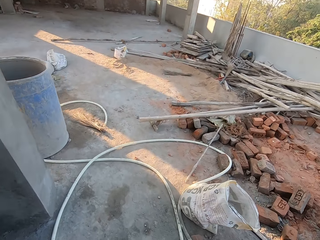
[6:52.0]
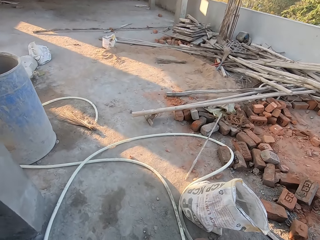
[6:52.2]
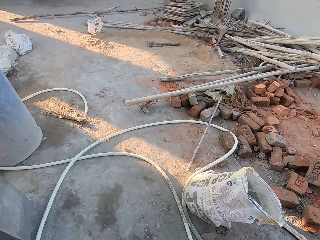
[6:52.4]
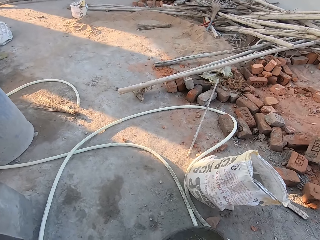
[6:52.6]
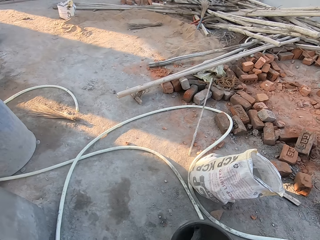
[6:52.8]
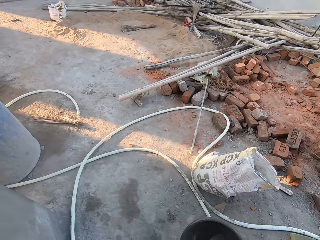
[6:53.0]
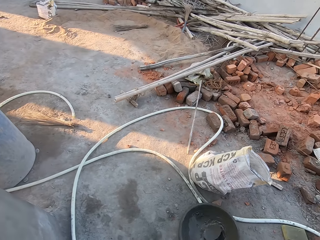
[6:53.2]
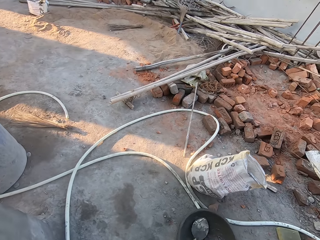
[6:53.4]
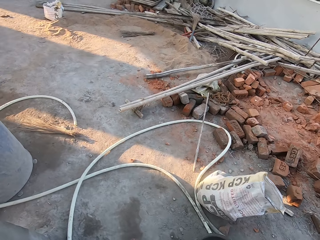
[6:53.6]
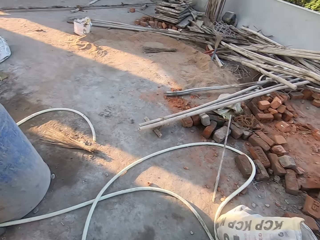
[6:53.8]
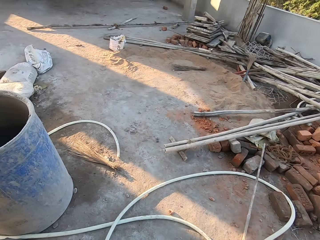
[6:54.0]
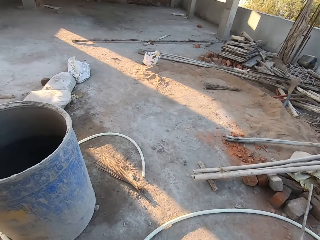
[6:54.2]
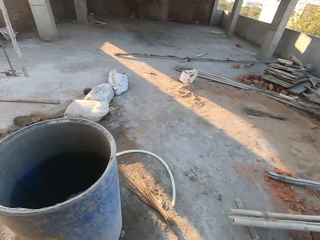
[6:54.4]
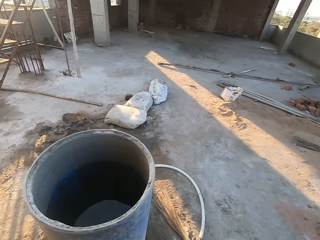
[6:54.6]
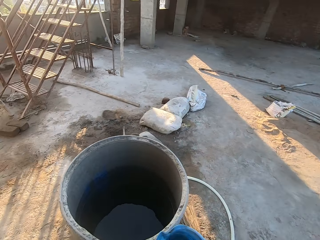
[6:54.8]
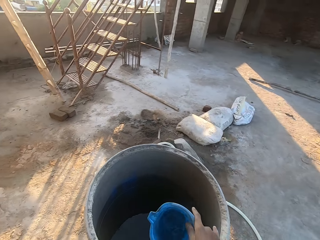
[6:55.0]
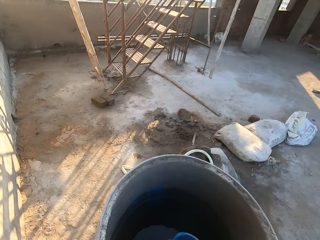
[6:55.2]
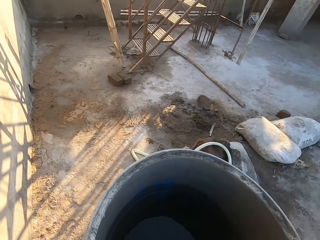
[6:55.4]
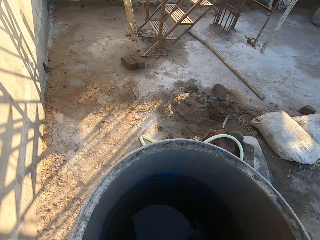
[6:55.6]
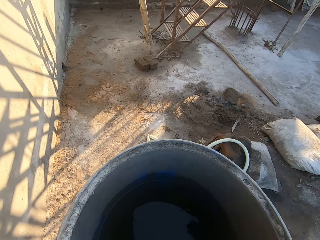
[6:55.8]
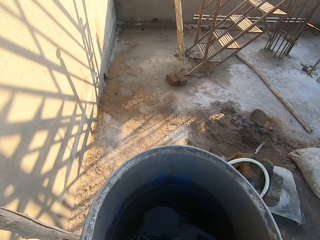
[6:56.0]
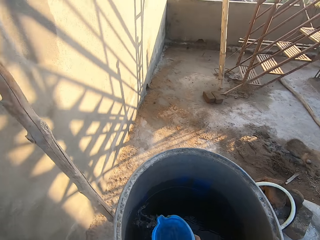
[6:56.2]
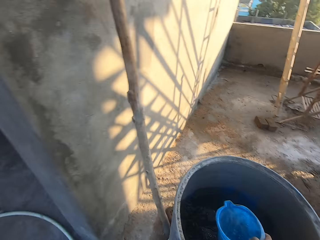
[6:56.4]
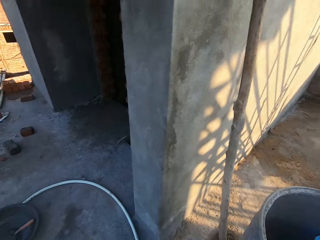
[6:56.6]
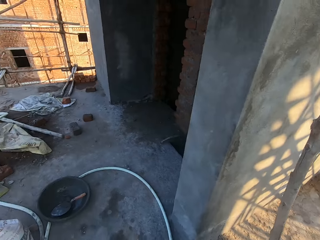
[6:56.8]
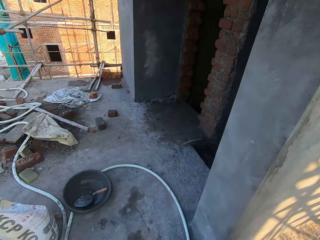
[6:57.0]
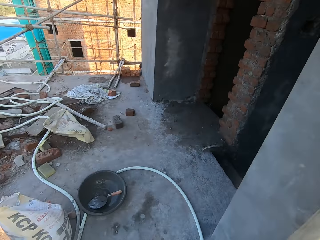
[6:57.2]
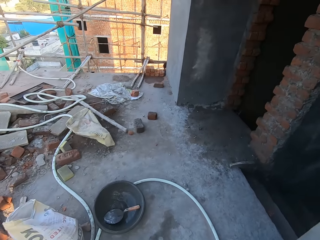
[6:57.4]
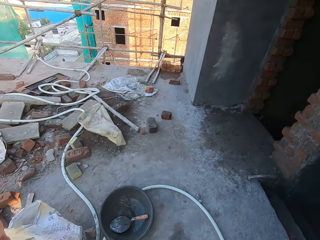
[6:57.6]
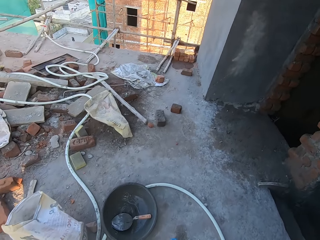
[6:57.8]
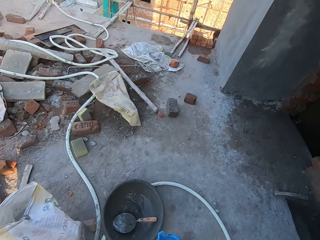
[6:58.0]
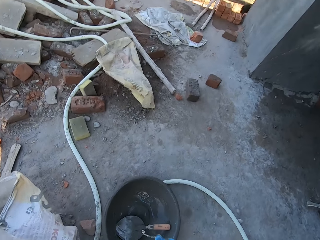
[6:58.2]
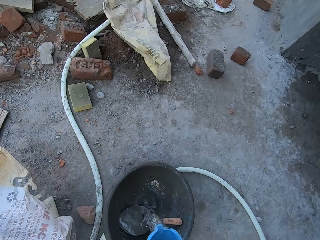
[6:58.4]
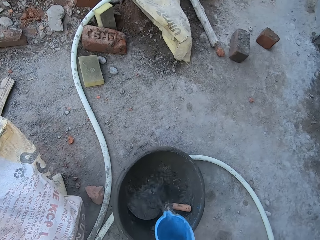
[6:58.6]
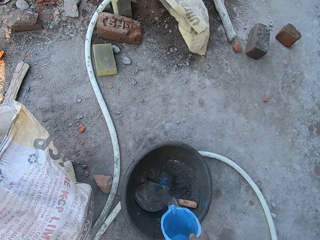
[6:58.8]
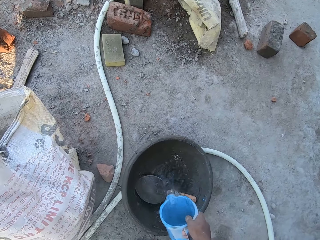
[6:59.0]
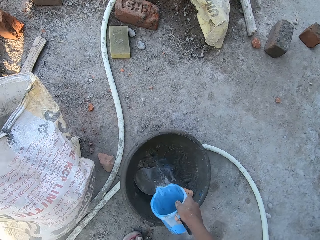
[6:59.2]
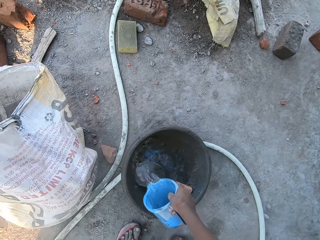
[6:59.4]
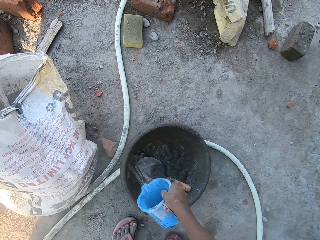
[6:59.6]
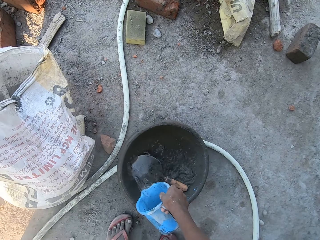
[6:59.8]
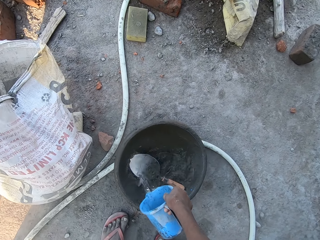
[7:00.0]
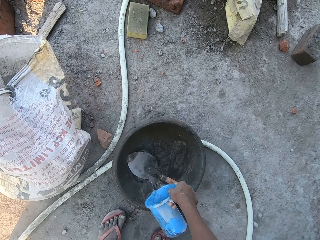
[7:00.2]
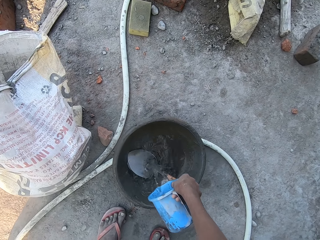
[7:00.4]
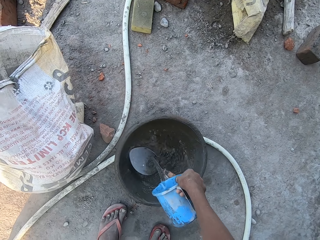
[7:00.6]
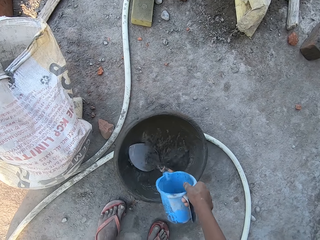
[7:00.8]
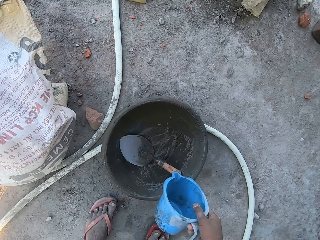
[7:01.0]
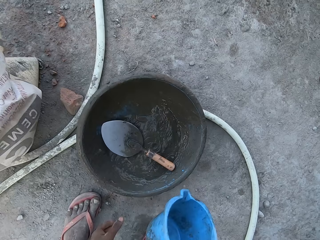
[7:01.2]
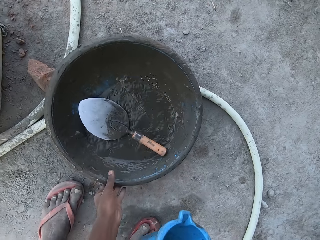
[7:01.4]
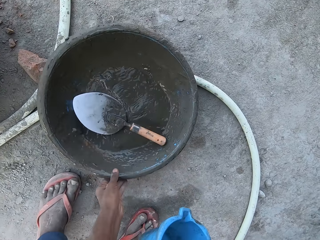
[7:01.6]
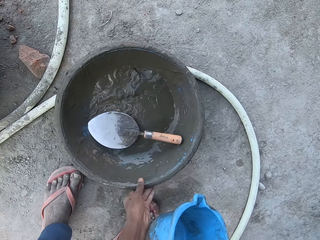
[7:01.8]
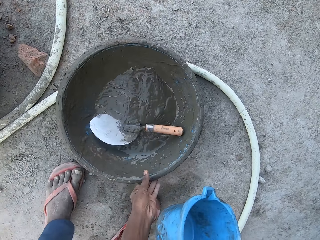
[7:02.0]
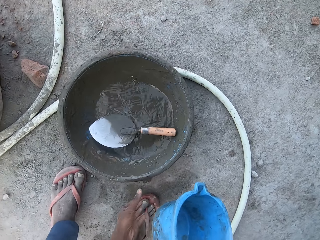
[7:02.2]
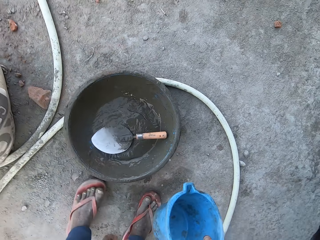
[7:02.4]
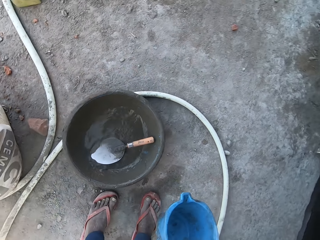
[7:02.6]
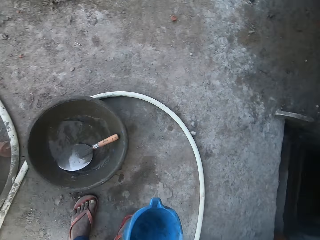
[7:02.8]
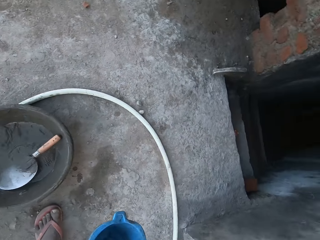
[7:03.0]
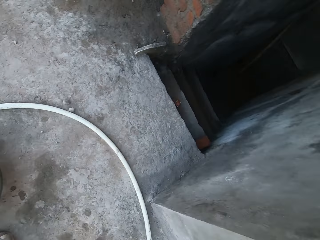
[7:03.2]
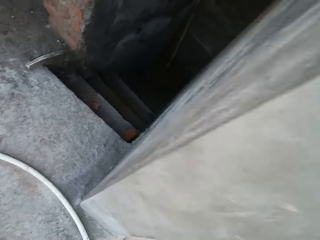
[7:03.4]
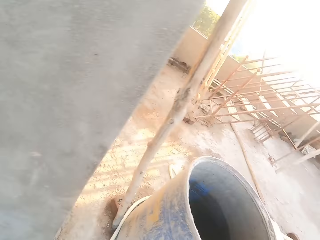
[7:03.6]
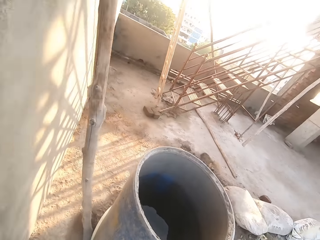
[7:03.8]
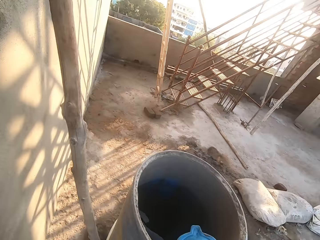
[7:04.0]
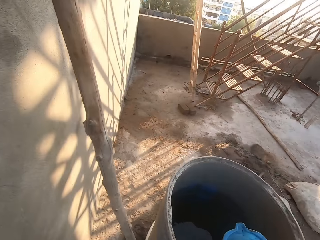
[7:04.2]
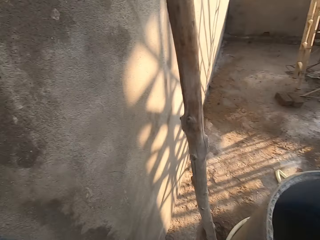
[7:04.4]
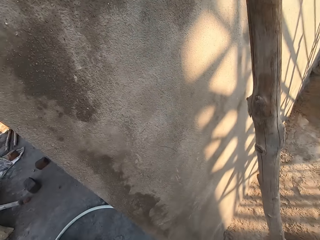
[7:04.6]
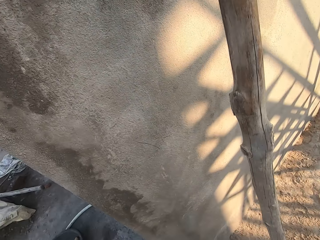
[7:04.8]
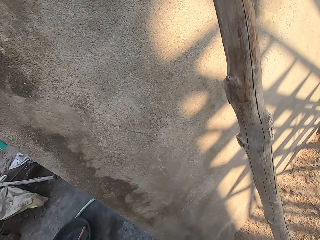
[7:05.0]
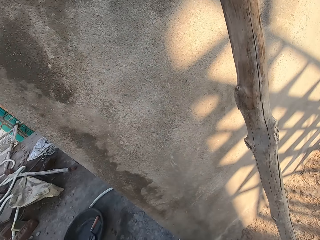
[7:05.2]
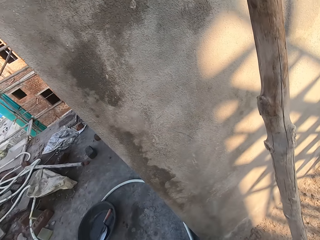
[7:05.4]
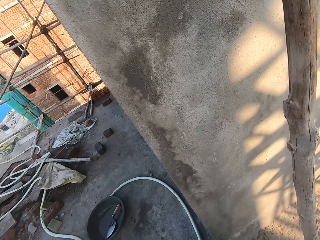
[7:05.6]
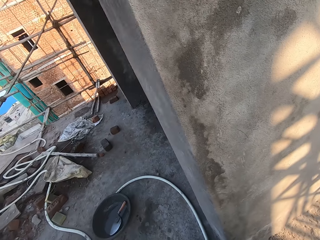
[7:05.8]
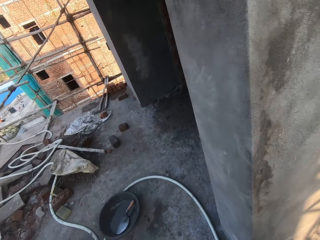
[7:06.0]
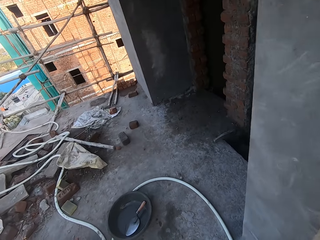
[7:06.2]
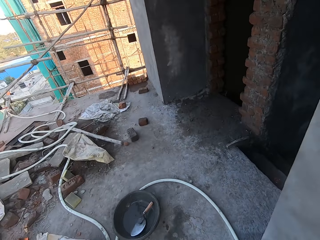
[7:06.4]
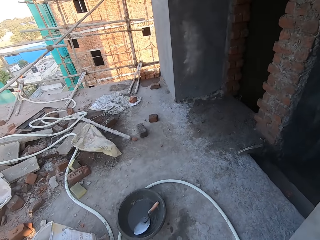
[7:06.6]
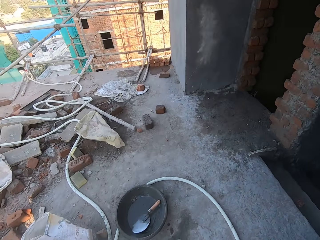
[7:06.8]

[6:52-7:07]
The camera wearer drops the pan or cement mix bowl on the floor with his right hand. He draws water from a drum of water on the floor with the cup or jug of water in his right hand. He walks ahead. He pours water from the cup of water in his right hand in the pan. He moves the pan on the floor with his left hand. He picks up the cement mix bowl with the left hand. He walks ahead. He fetches water with the jug.

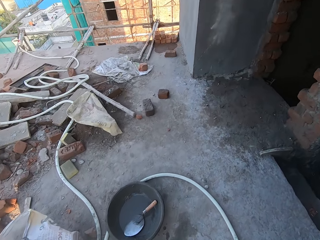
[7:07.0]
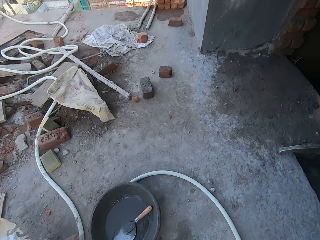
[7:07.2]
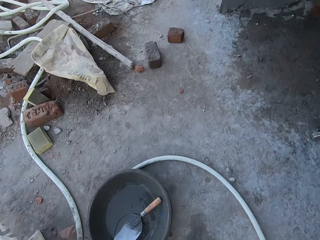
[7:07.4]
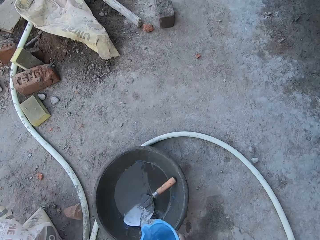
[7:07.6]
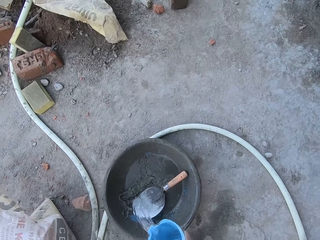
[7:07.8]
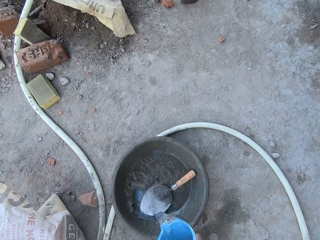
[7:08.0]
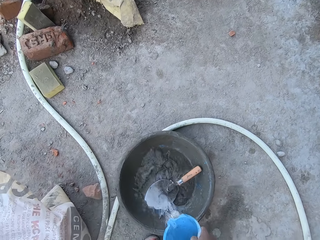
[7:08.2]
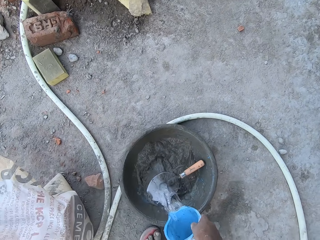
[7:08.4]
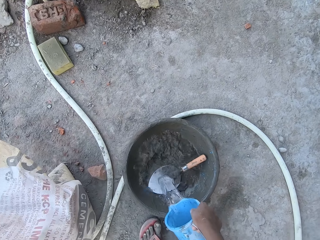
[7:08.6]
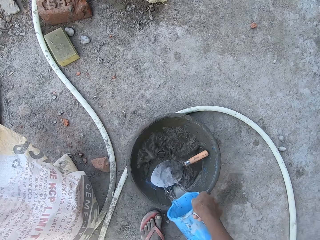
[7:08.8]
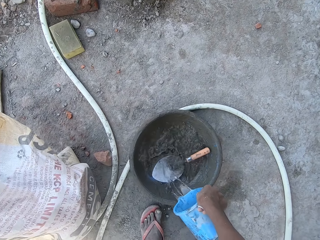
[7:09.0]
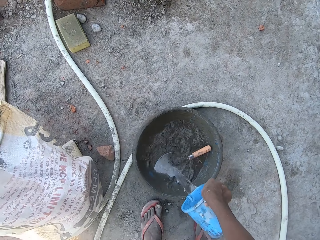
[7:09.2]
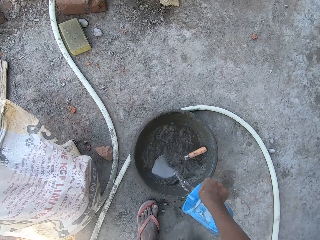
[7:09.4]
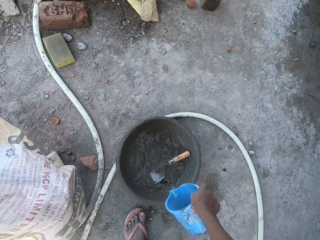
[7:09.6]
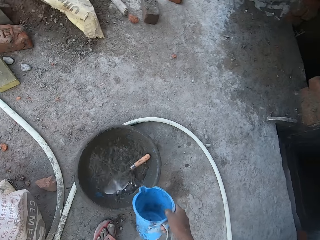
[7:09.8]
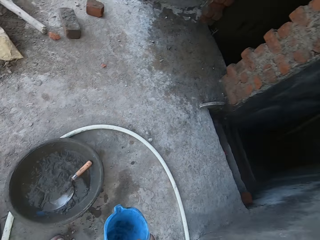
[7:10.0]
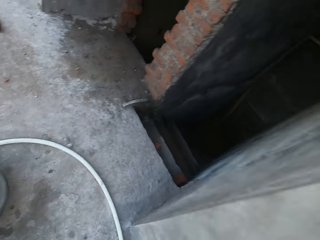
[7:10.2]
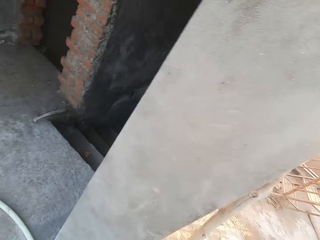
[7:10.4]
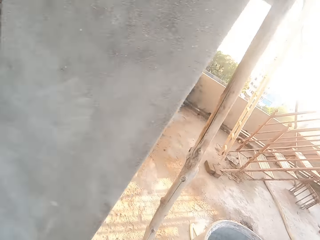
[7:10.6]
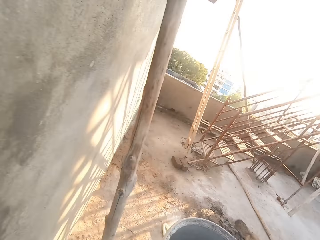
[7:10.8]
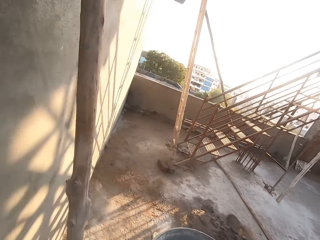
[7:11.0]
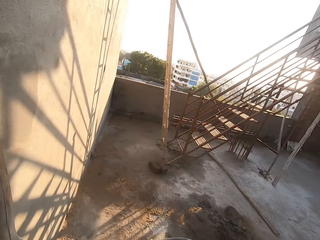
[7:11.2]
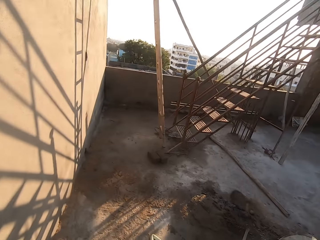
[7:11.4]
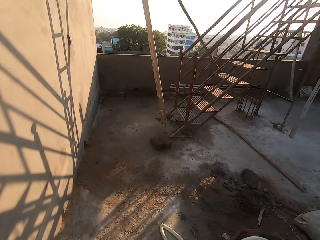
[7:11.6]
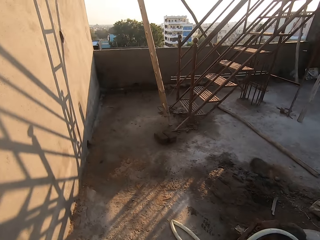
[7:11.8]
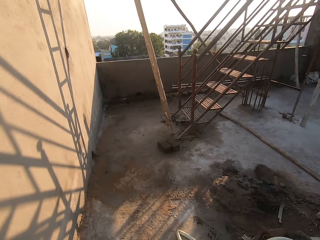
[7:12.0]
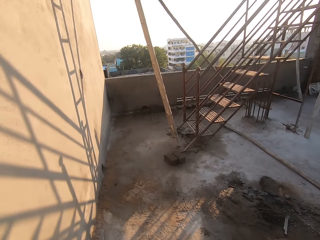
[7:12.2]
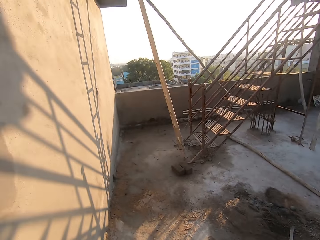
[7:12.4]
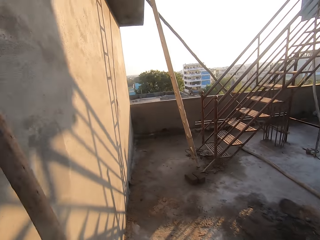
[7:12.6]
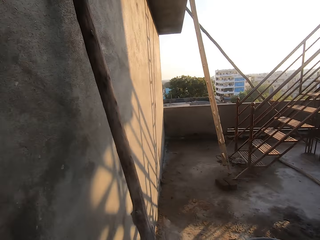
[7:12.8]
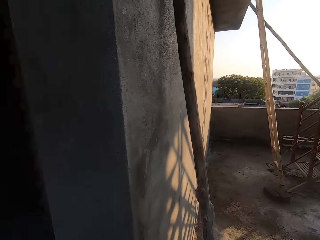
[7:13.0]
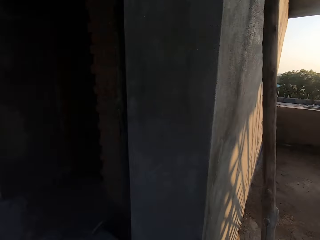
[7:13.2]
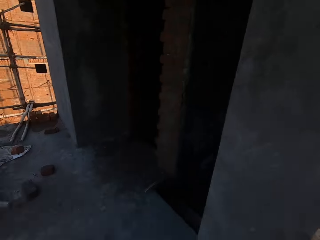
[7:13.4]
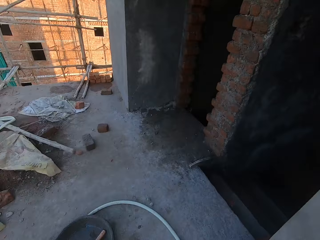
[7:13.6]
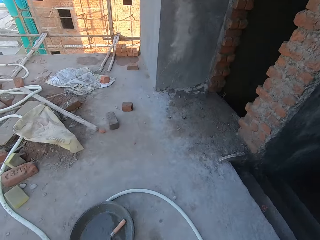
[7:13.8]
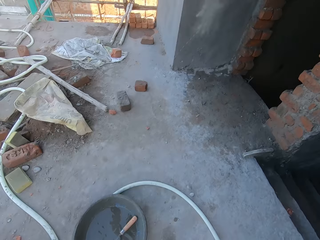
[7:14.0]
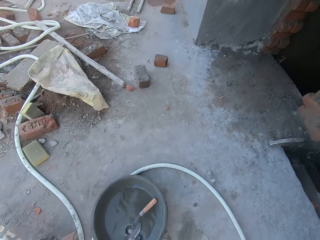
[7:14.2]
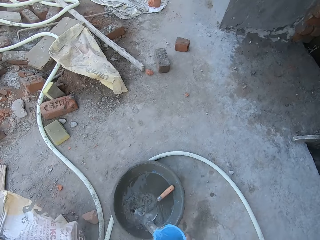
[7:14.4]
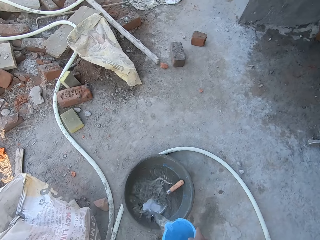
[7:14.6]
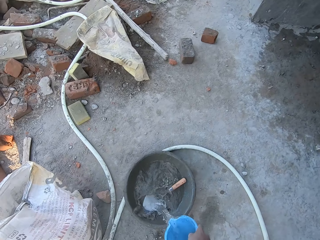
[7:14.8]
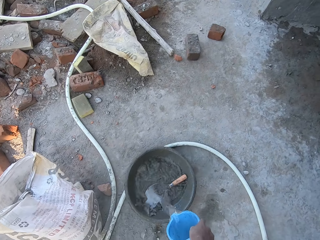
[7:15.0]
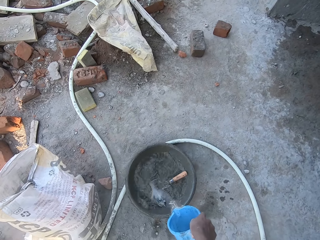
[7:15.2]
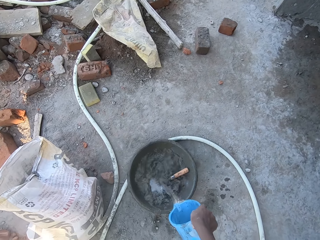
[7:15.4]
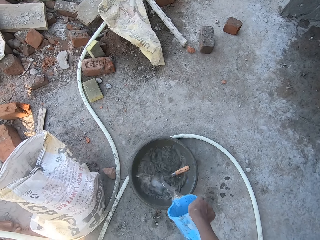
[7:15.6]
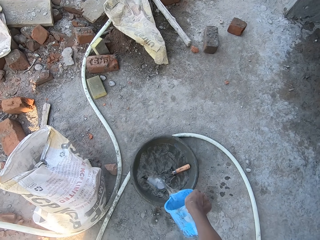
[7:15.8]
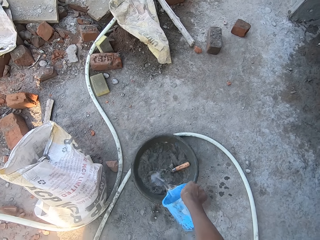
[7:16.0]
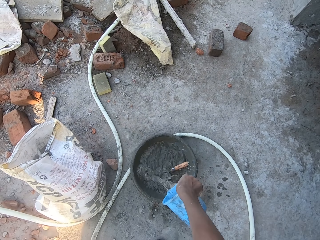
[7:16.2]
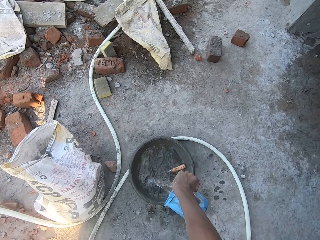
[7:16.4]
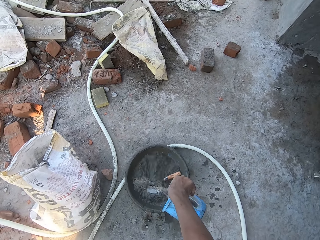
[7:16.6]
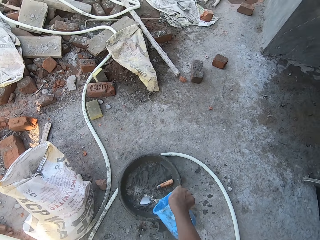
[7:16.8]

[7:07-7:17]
The camera wearer walks ahead. He pours water from the cup or jug of water in his right hand in the pan. He walks ahead. He fetches water with the jug. He walks ahead. He pours water from the cup of water in his right hand in the pan.
